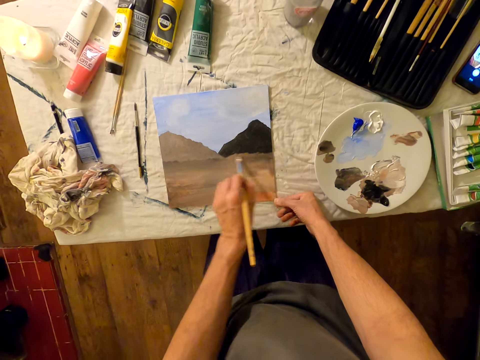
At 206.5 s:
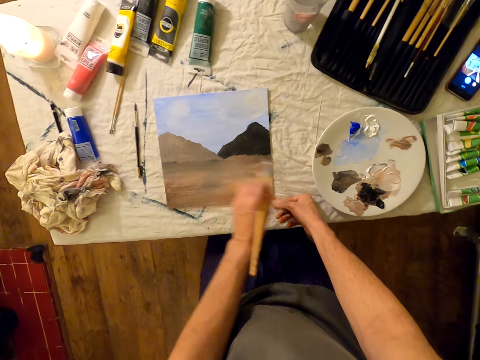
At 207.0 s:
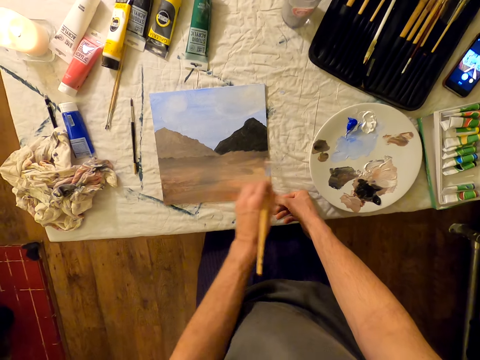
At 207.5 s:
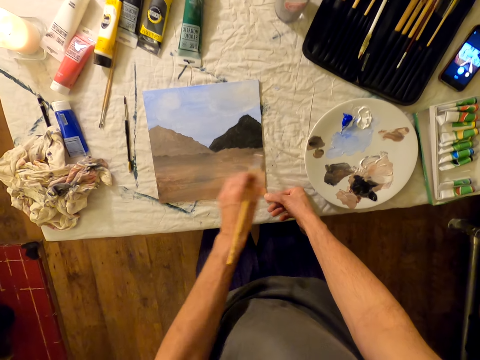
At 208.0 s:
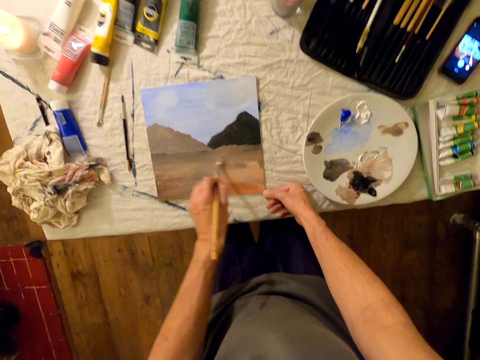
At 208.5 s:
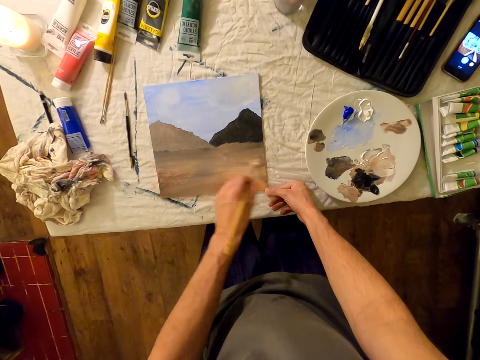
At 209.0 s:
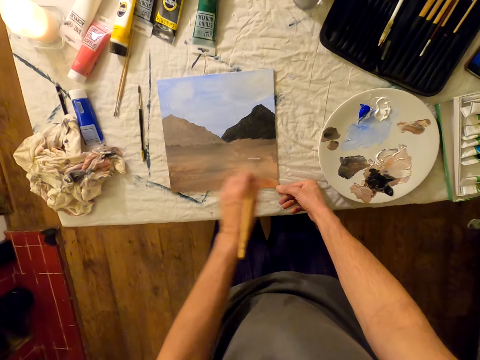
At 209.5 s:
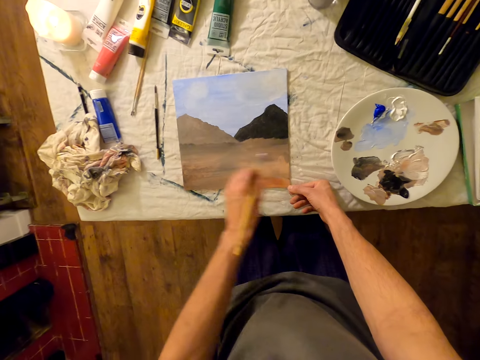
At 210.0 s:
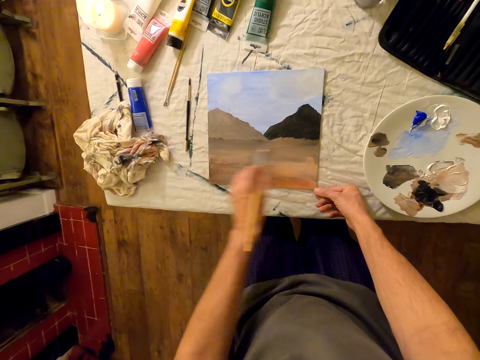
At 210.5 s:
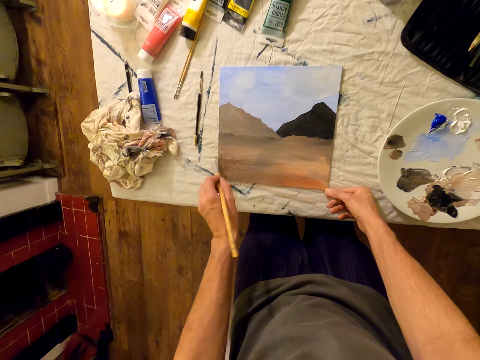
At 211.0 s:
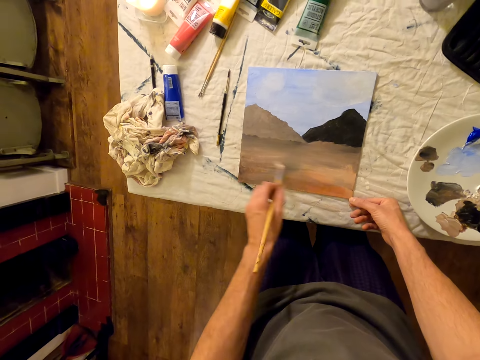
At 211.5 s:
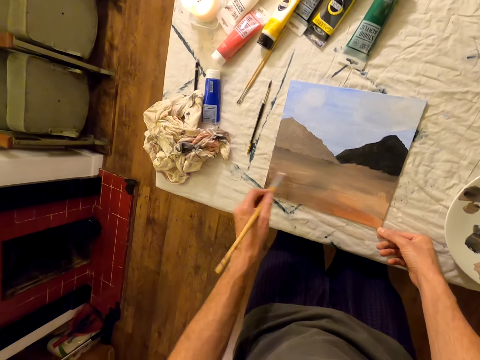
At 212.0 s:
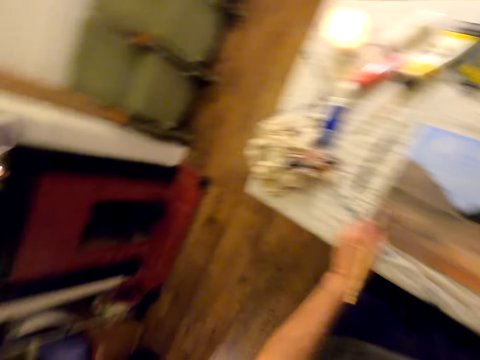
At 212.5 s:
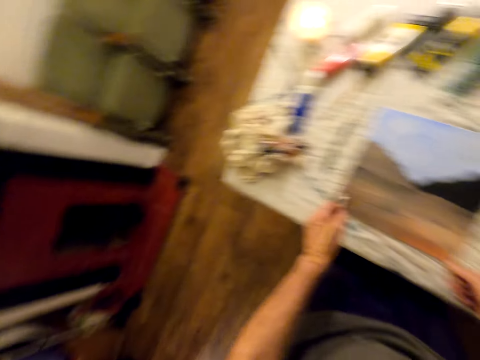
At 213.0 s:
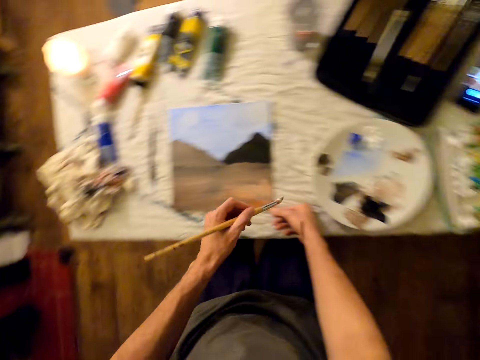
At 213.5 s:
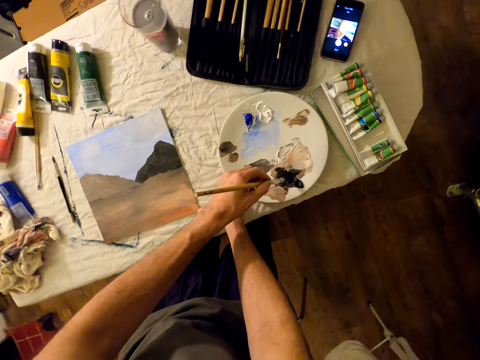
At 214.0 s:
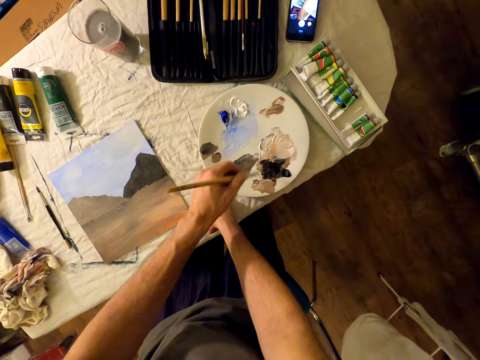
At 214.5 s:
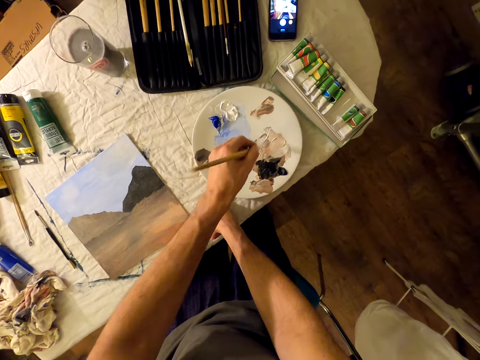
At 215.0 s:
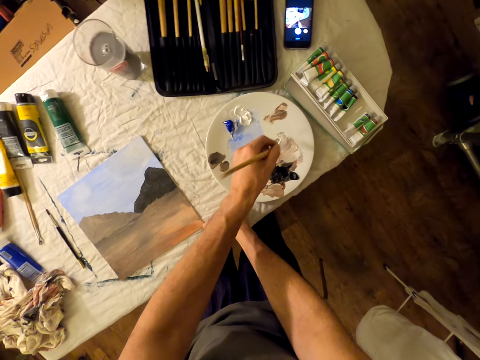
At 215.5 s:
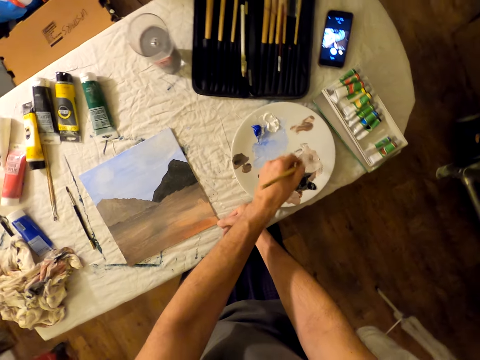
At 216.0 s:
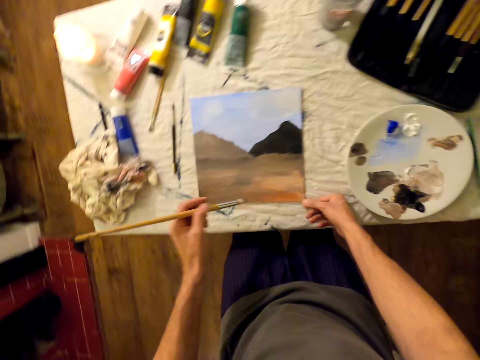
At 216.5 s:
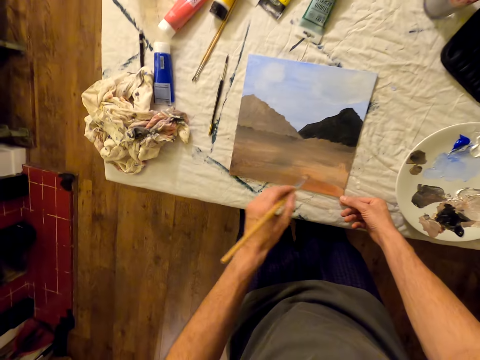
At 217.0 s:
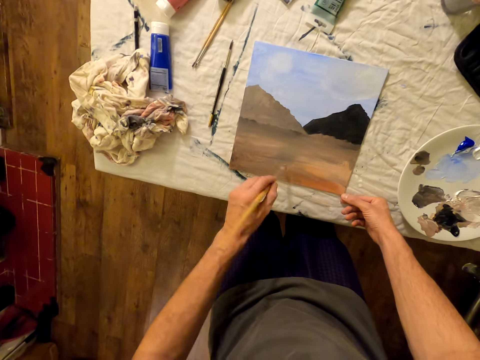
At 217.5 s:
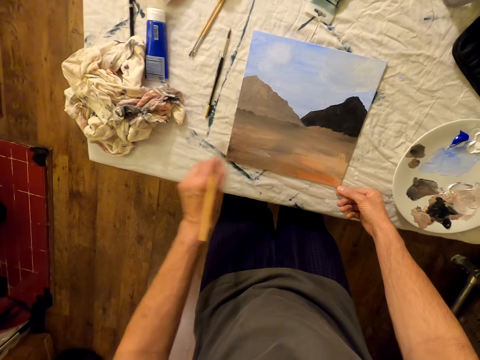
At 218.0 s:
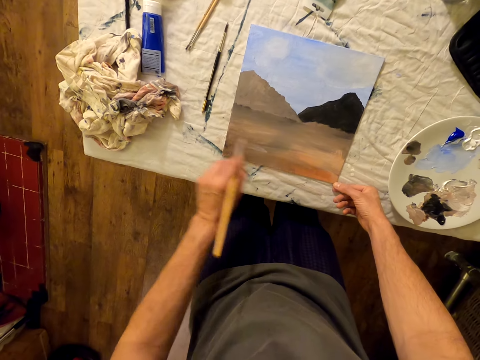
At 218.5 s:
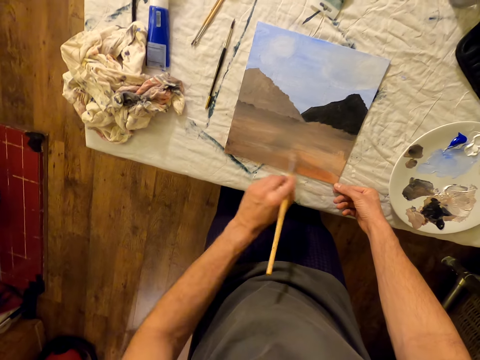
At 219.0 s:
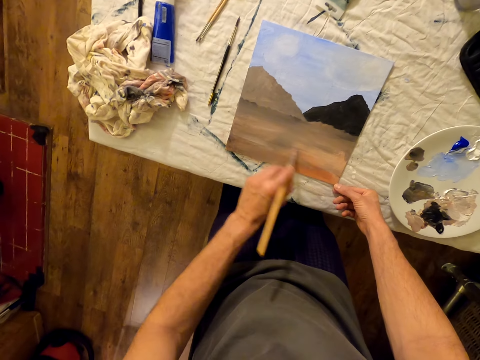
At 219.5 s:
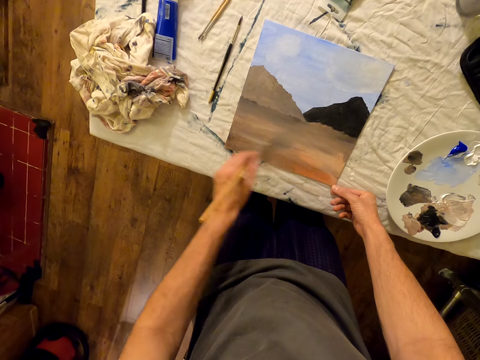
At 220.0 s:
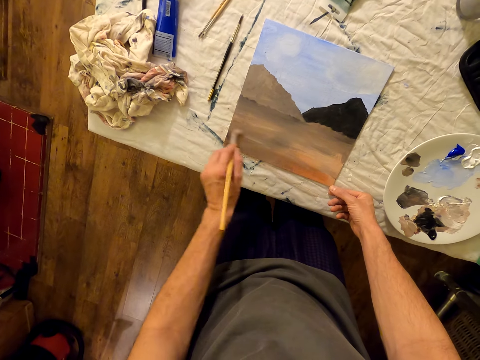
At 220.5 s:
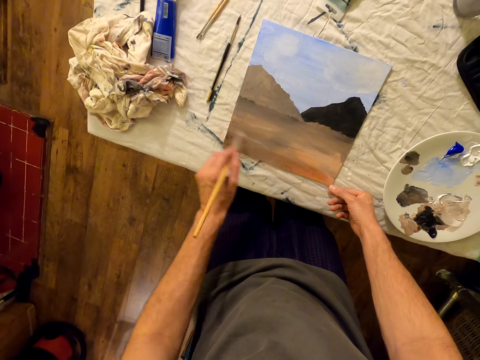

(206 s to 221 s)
The camera wearer speaks. They paint on the painting paper with the brush. They collect paint. They place the brush on the palette. They paint on the painting paper with the brush again.

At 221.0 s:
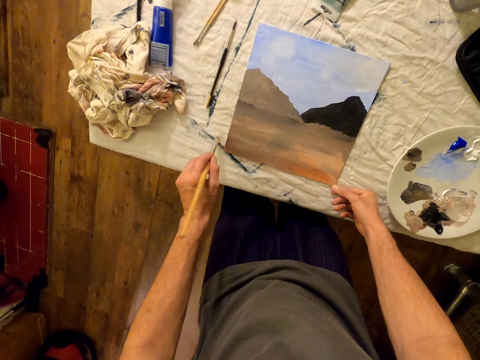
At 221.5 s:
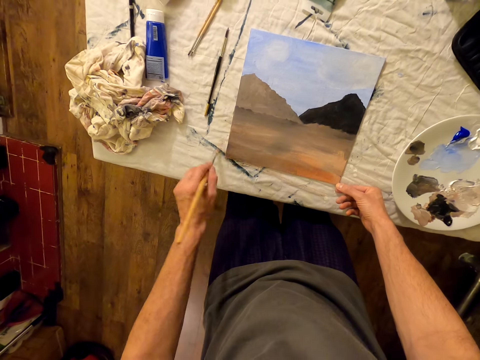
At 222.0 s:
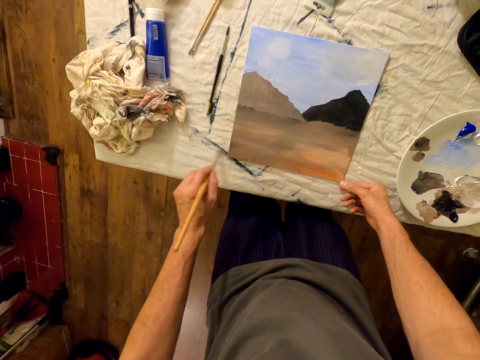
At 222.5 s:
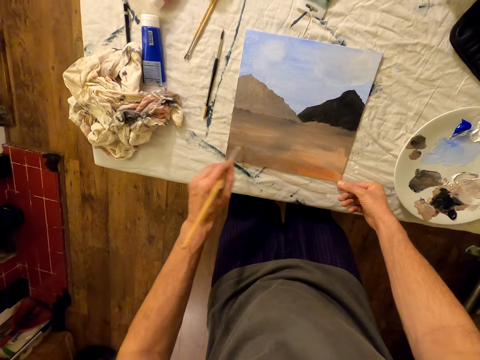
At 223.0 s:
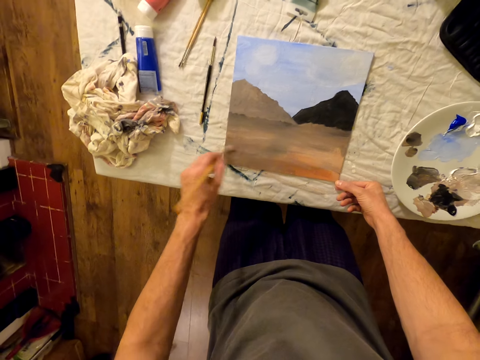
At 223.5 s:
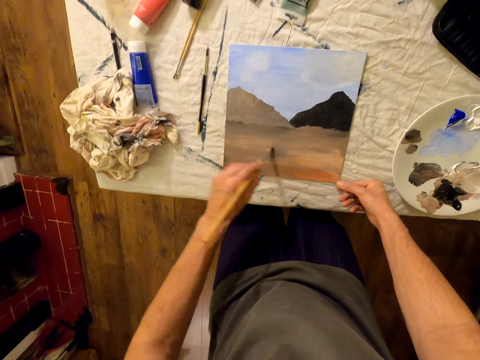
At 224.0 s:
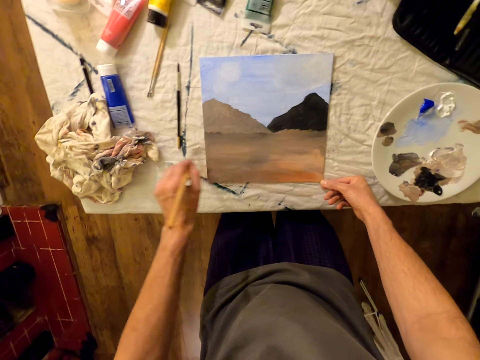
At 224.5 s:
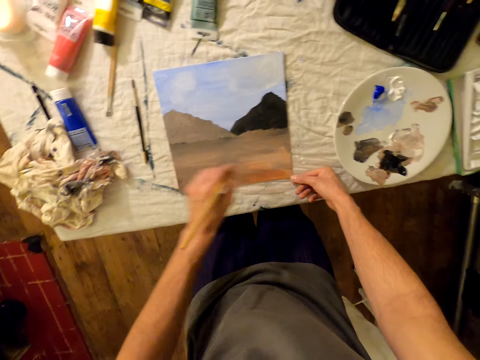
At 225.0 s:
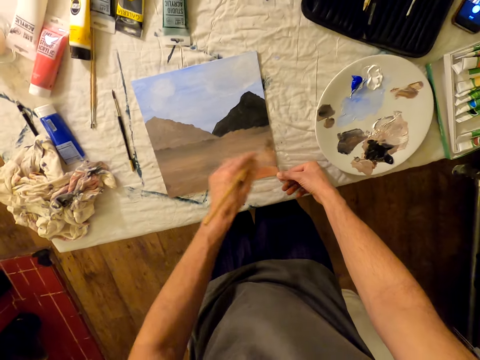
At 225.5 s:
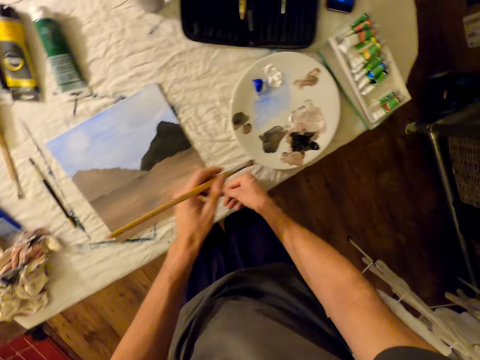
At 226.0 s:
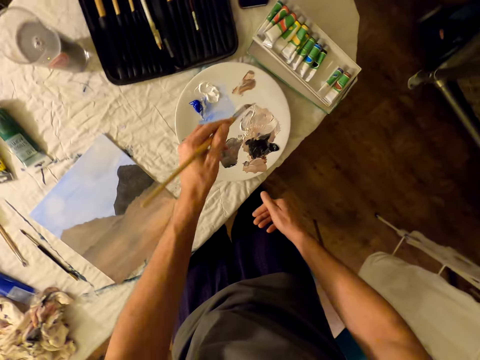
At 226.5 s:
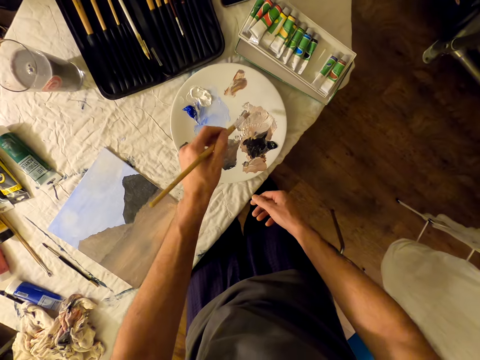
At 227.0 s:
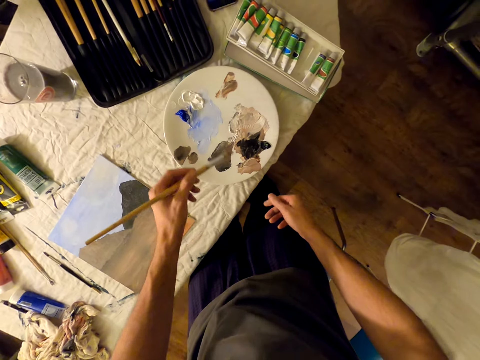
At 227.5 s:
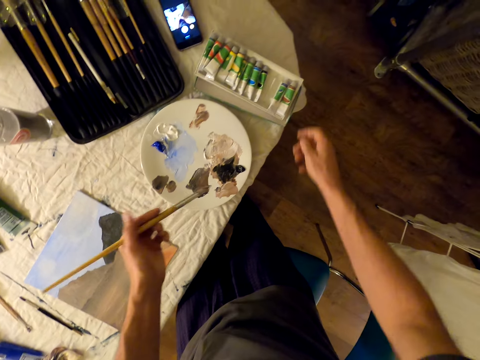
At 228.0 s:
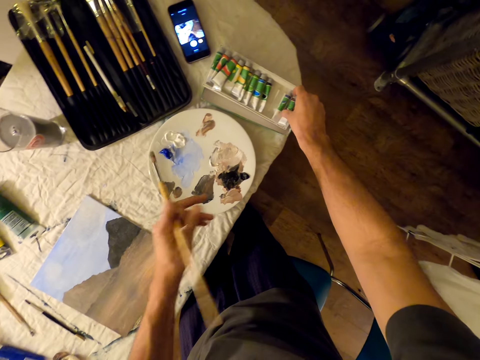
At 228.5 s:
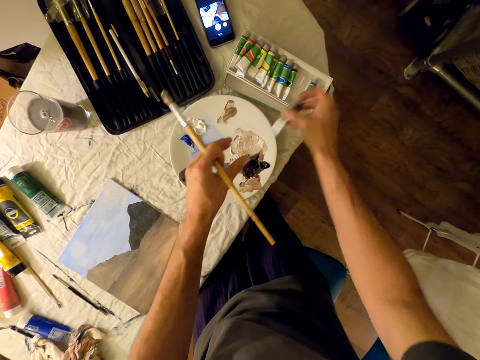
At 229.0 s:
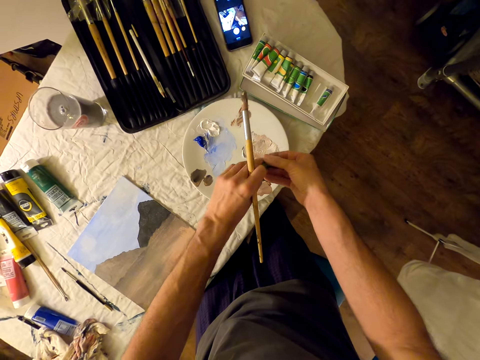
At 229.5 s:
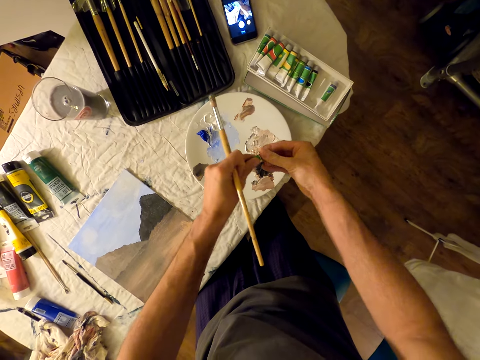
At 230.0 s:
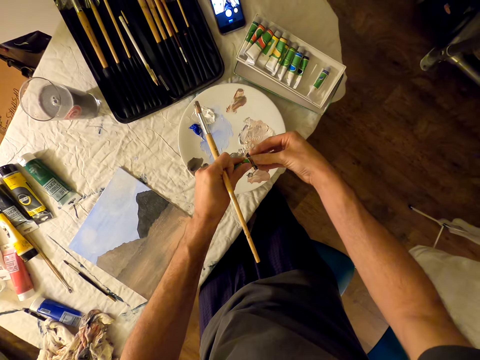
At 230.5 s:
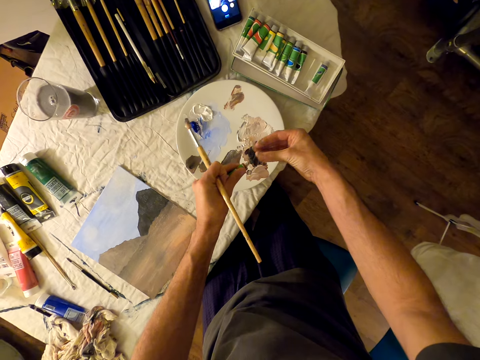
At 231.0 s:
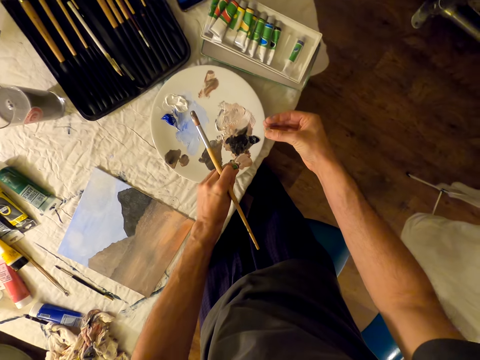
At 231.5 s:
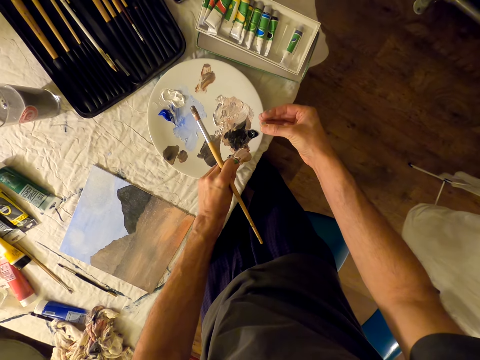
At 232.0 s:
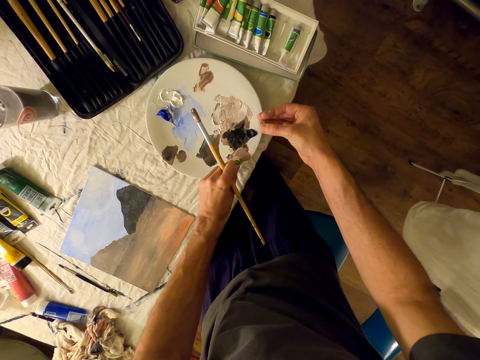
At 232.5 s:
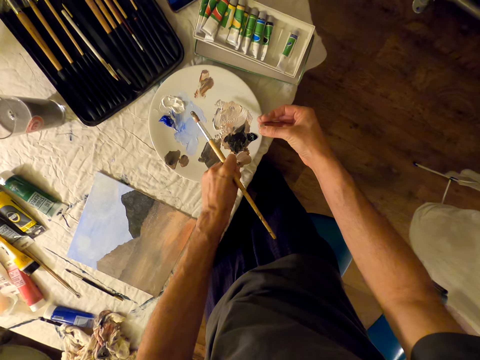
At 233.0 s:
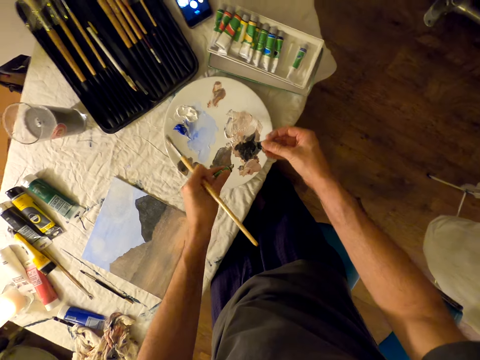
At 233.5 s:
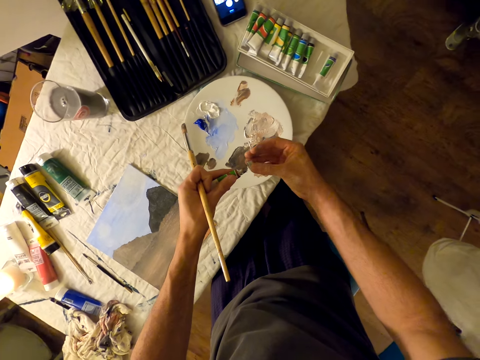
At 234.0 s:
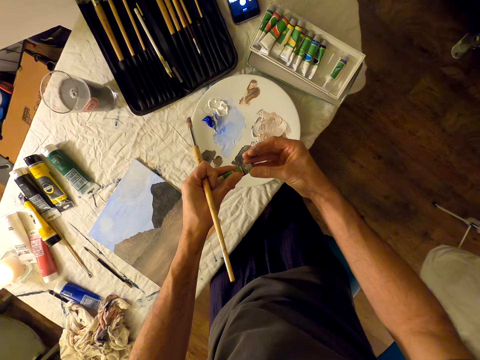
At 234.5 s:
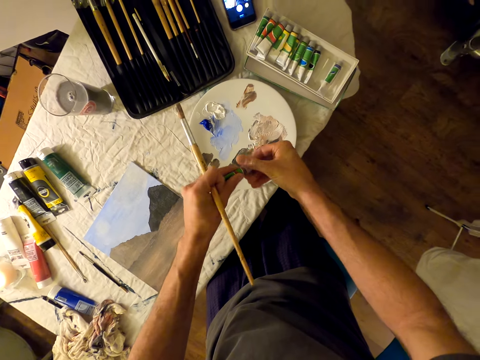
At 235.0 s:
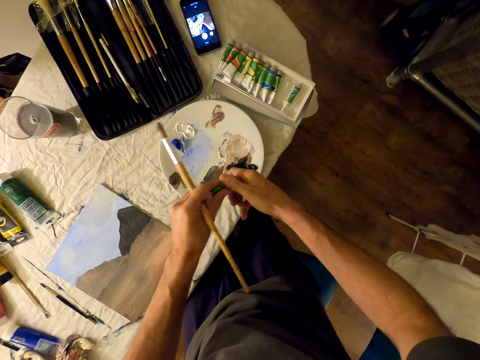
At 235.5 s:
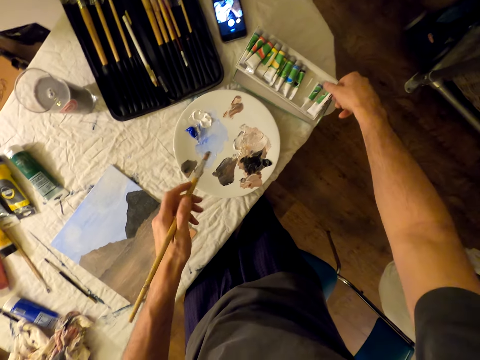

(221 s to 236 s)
The camera wearer places the brush on the palette. They collect paint. They pick up a water mixable oil paint from the case. They open the water mixable oil paint. They place the paint on the palette. They close the water mixable oil paint.
